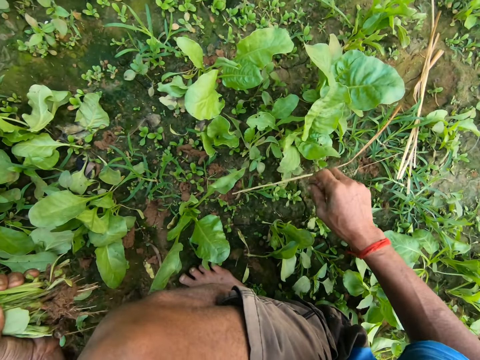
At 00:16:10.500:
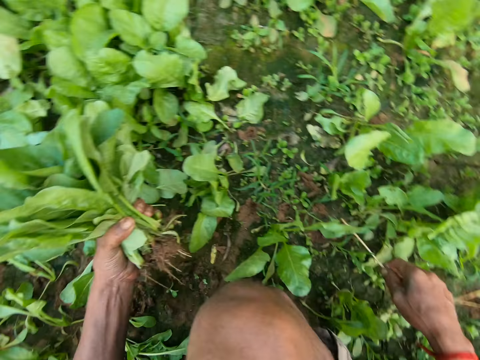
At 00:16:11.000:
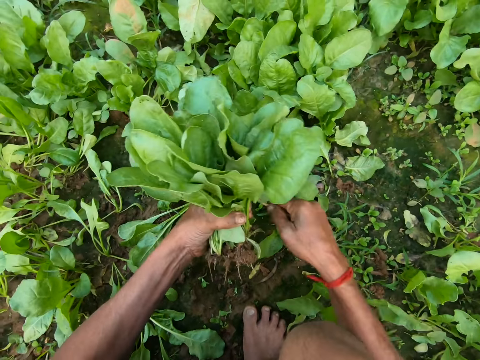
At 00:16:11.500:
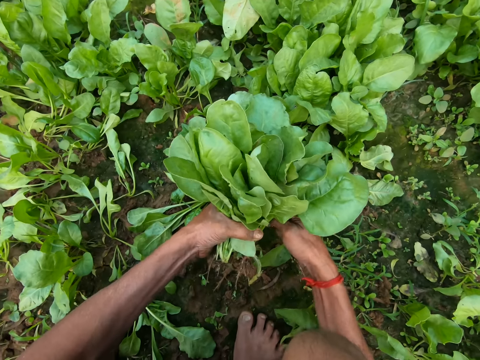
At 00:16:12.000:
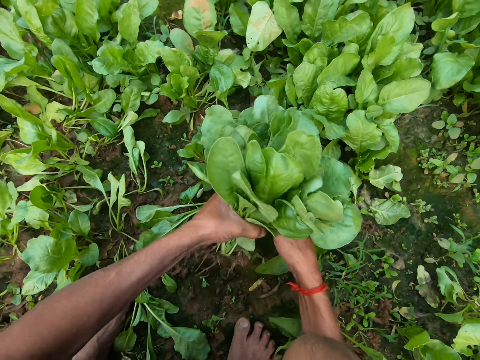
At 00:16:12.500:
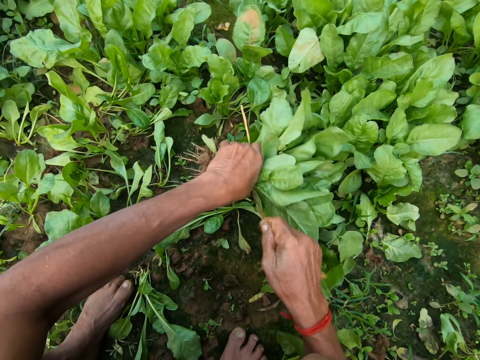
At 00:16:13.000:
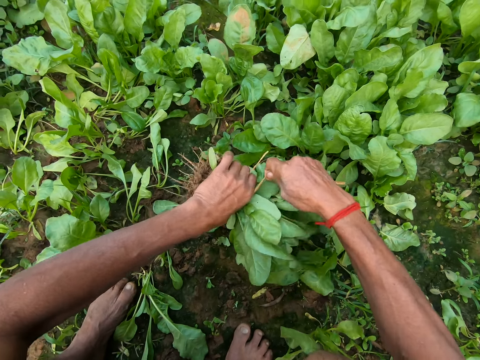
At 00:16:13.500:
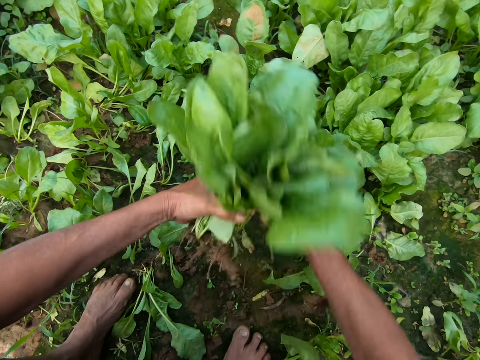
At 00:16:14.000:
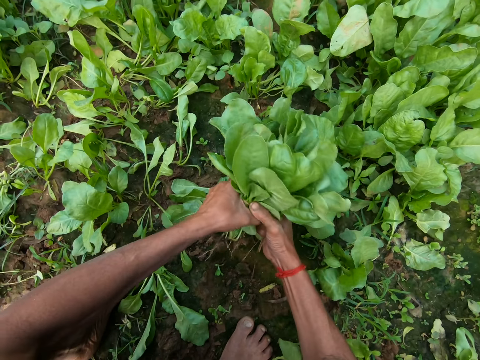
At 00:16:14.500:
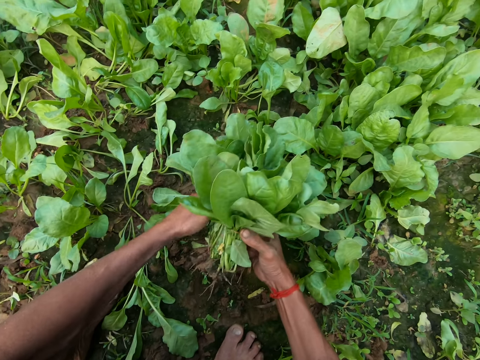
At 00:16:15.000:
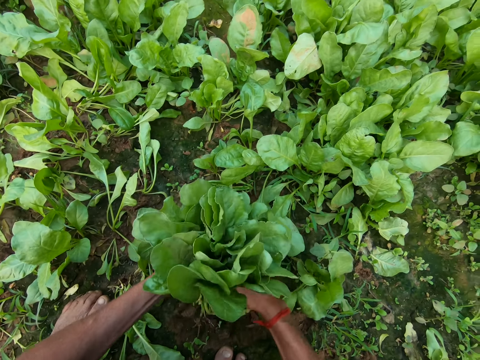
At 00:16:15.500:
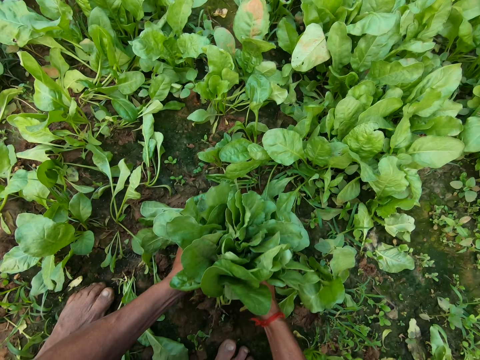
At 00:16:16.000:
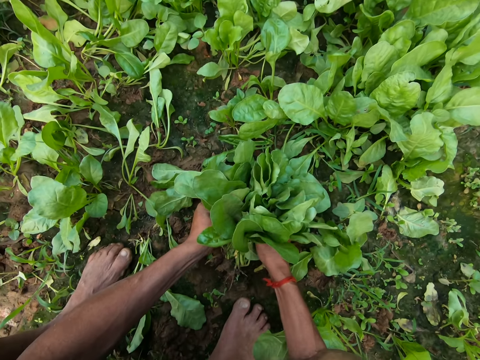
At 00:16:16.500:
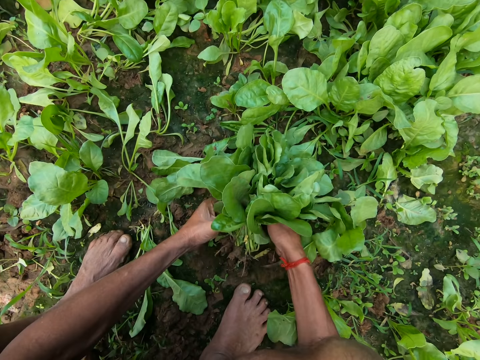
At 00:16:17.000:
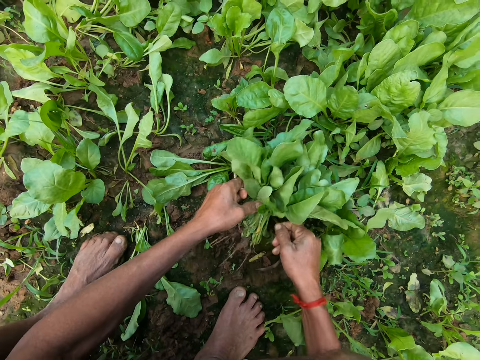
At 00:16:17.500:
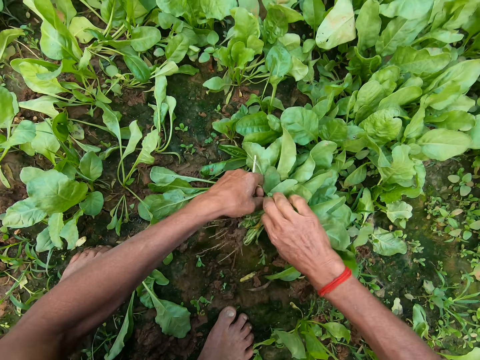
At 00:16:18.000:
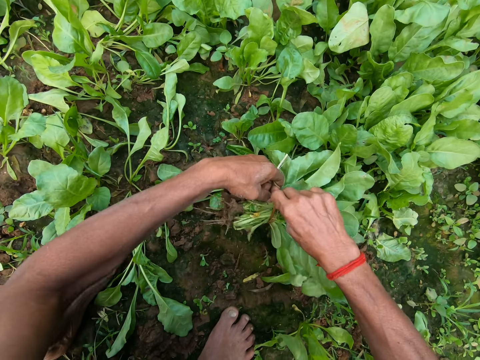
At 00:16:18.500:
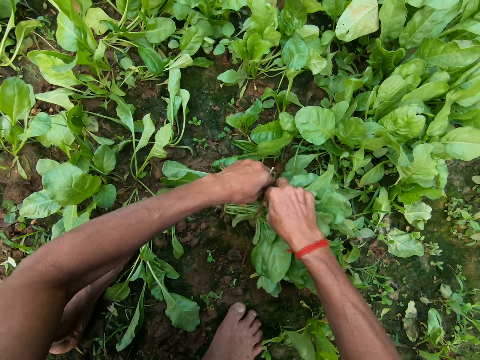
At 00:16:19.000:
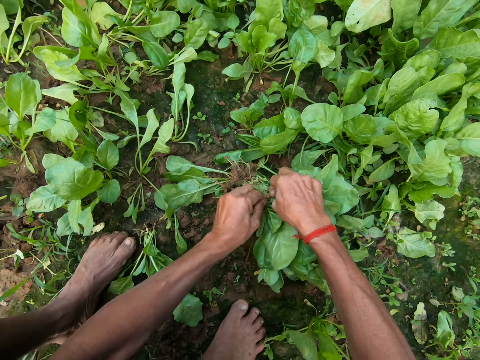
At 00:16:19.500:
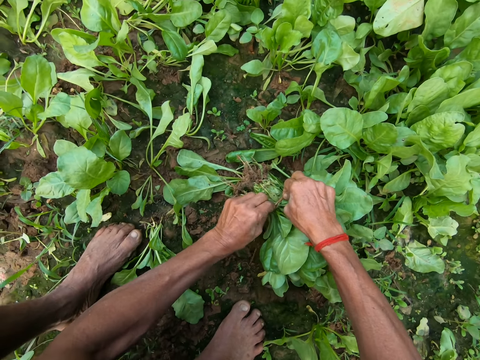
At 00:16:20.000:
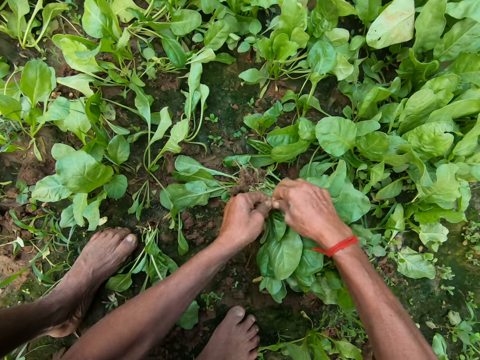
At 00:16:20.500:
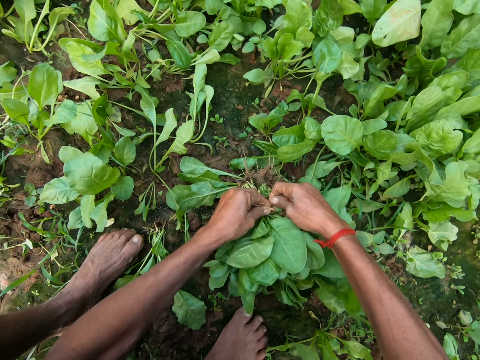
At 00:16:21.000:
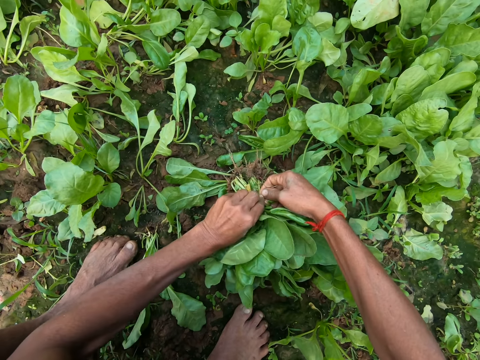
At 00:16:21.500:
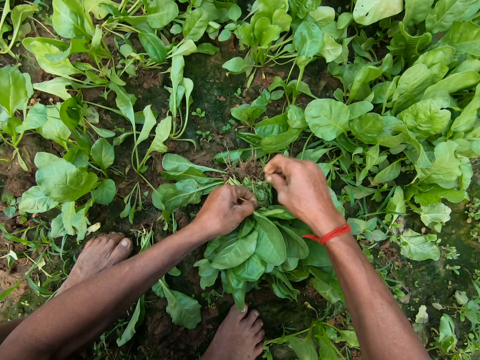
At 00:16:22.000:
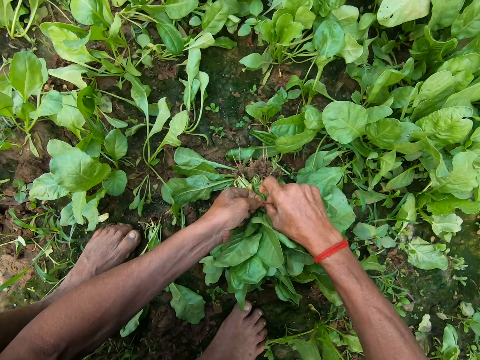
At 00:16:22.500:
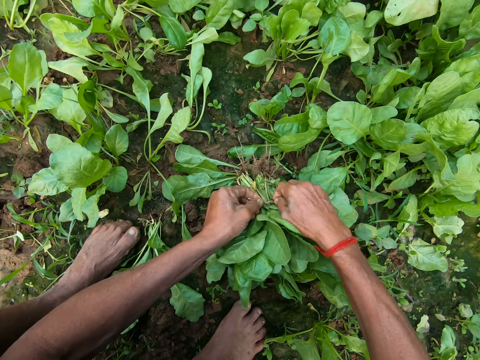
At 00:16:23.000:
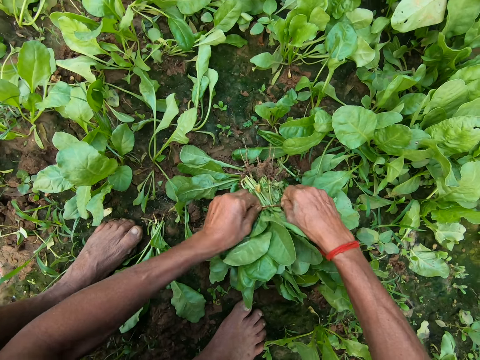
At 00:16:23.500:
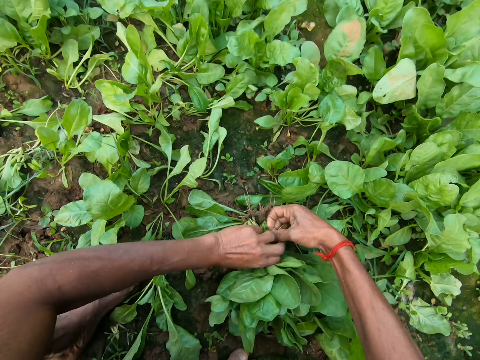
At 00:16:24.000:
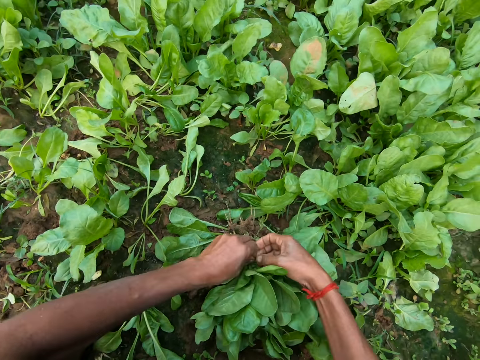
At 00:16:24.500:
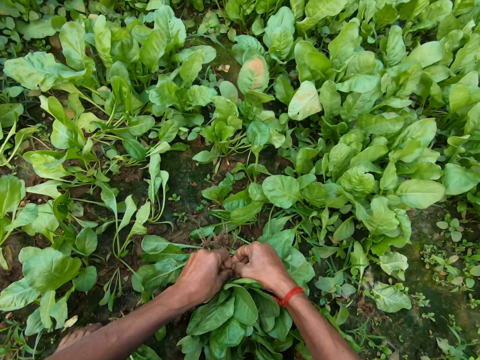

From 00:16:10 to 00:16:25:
The camera wearer ties the green vegetables or kales with the rope in his right hand. He puts the kales down. He ties the rope on the kales with both hands.

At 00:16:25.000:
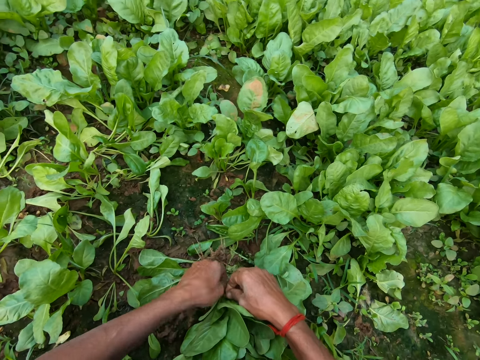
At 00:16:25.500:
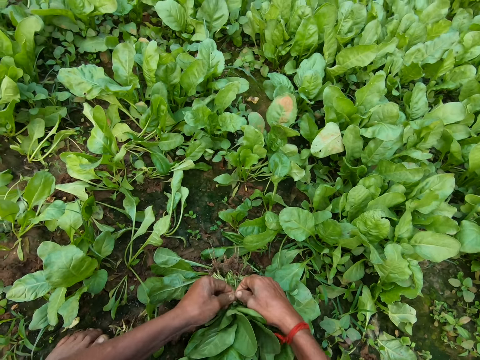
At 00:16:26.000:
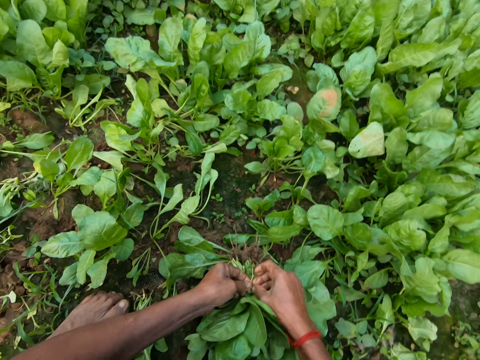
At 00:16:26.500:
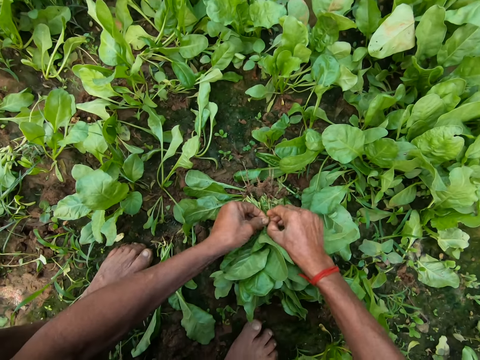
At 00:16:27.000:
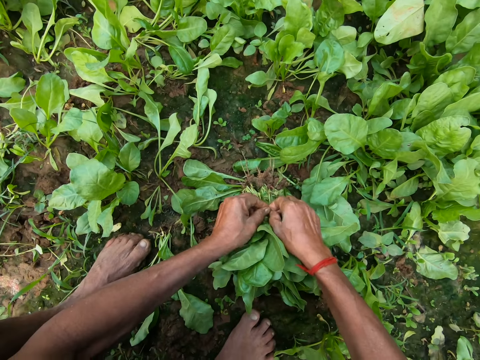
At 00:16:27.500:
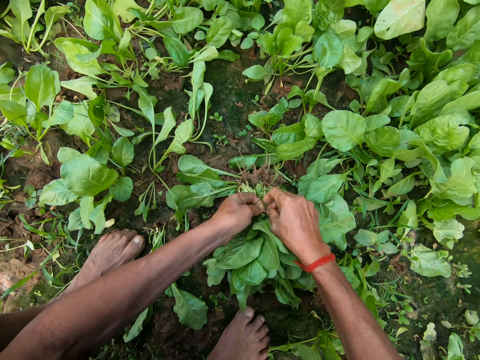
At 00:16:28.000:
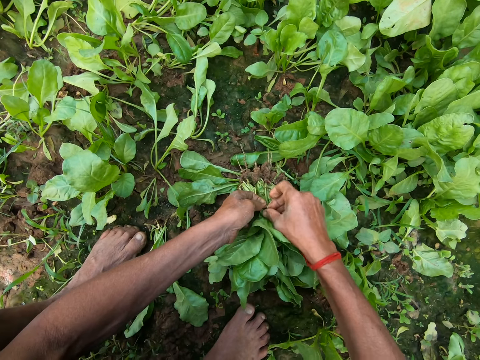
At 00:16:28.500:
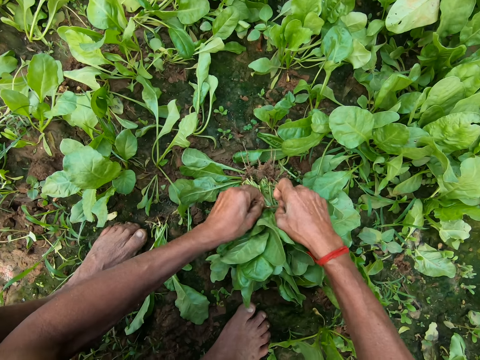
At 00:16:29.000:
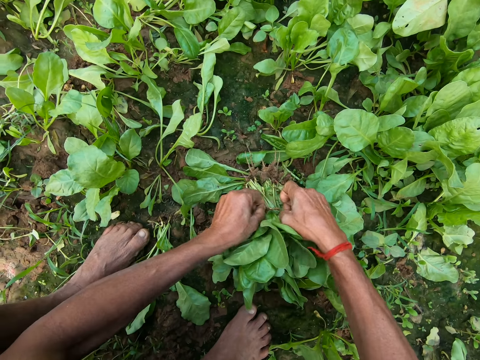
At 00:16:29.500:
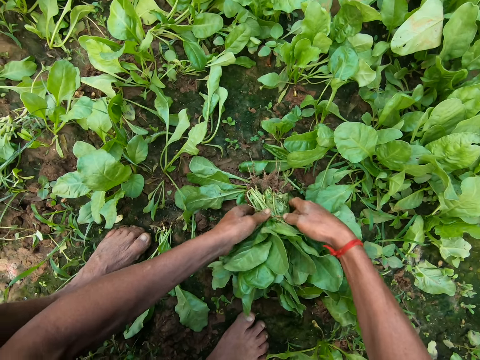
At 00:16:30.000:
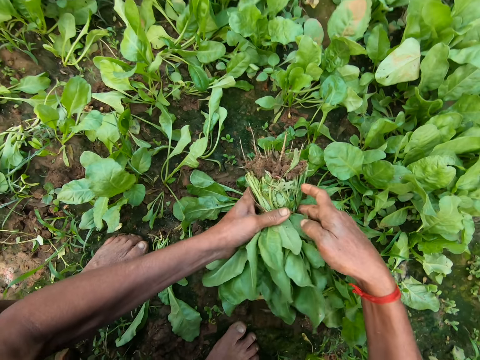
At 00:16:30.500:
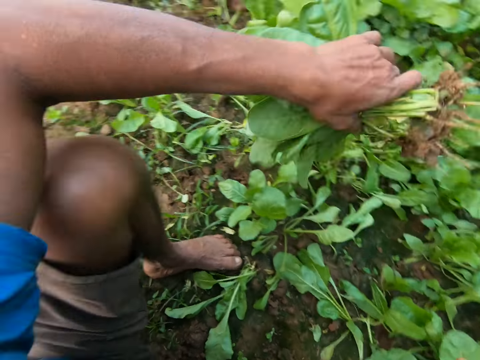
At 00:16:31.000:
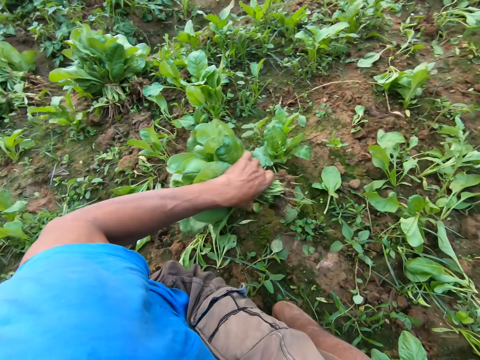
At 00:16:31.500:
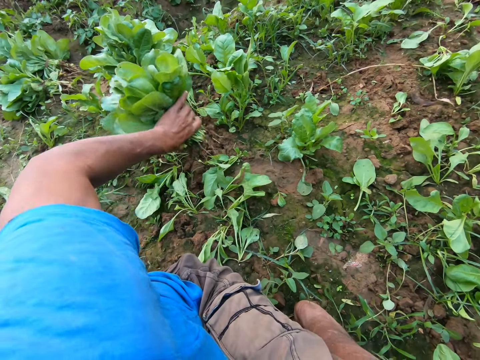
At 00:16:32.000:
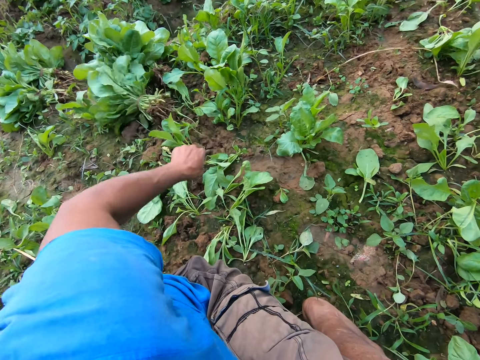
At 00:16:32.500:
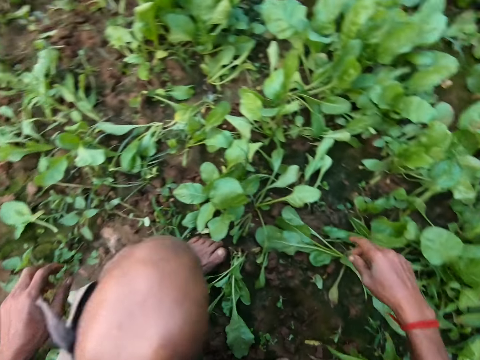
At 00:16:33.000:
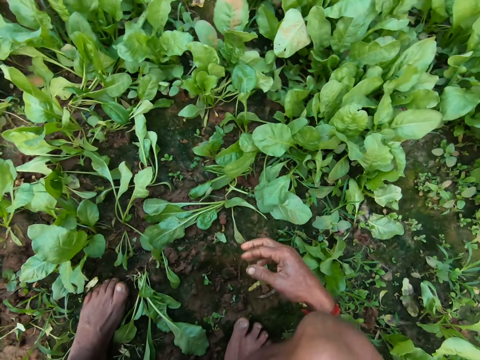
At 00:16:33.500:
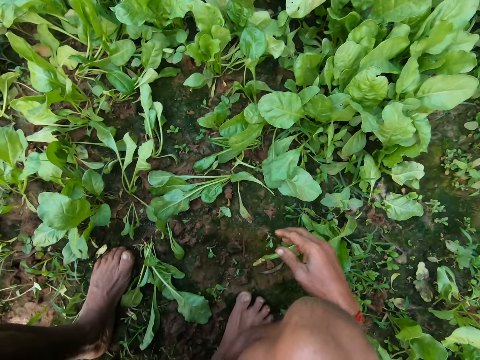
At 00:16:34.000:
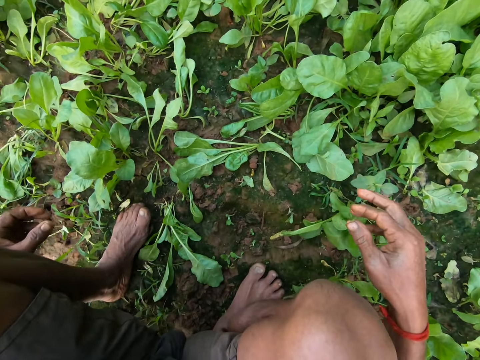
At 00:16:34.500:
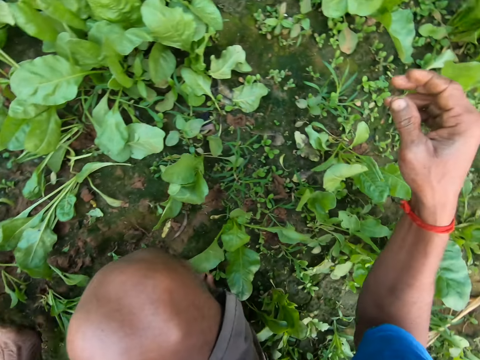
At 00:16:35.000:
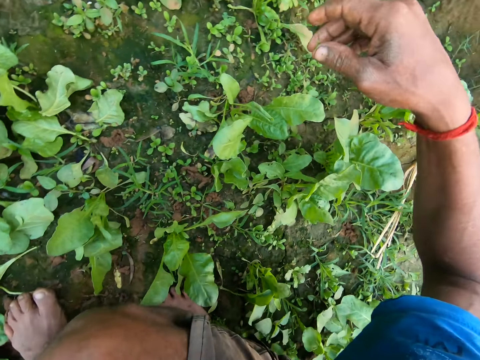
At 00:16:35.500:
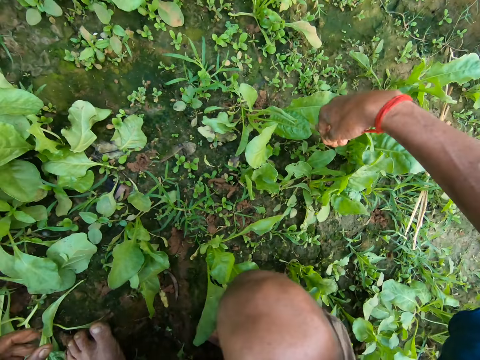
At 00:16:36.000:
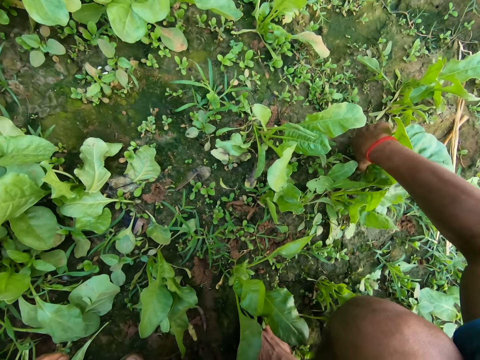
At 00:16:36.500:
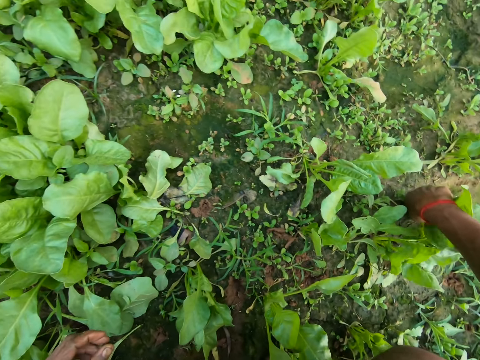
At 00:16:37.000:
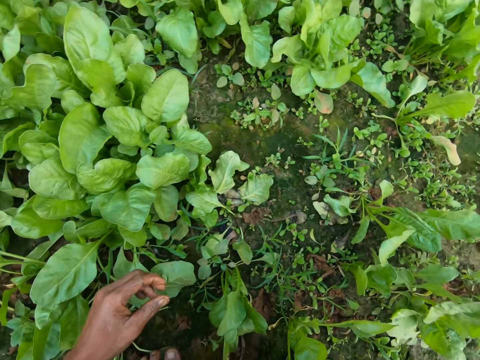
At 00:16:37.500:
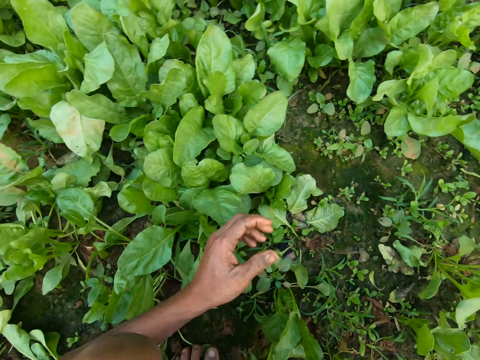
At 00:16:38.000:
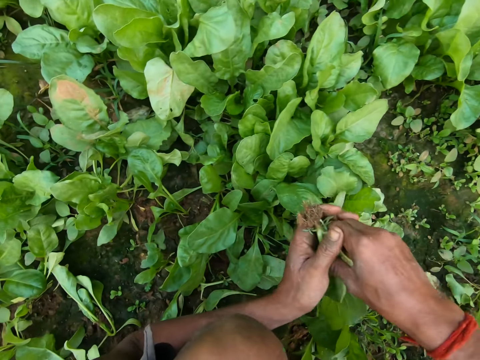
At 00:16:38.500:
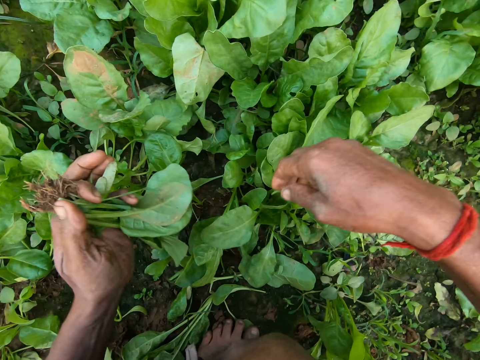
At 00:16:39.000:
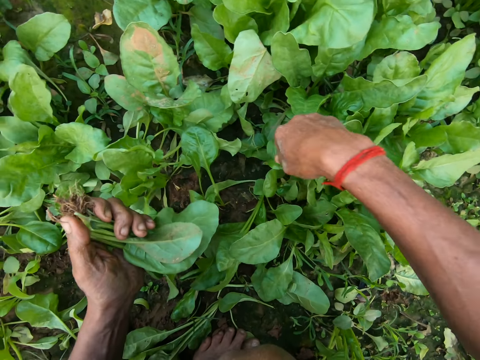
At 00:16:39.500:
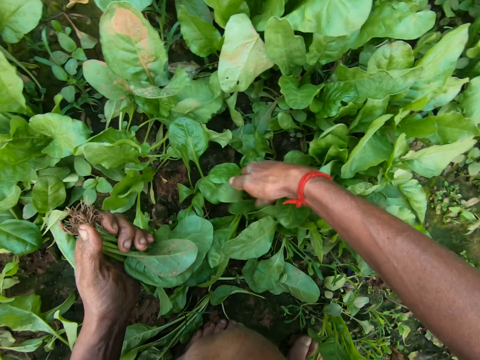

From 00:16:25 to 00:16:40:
The camera wearer picks the kales or green vegetables. He puts the kales down. He throws the green vegetable on the ground with his left hand. He converses. He uproots a green vegetable from the ground with his right hand. He passes the green vegetable in his right hand to his left hand. He uproots the kales.
